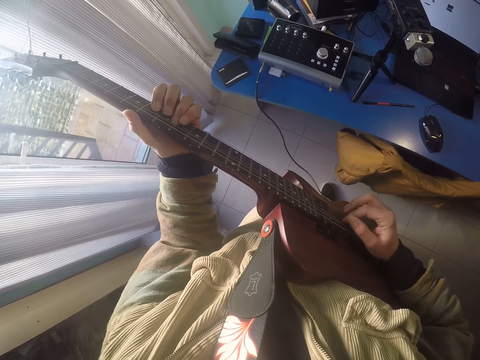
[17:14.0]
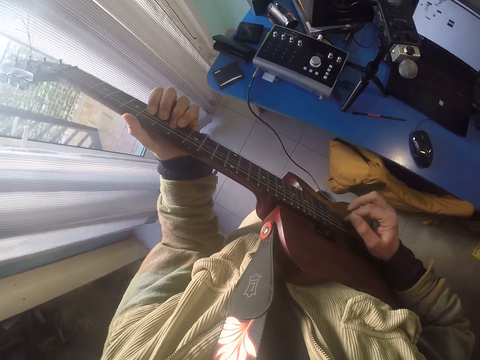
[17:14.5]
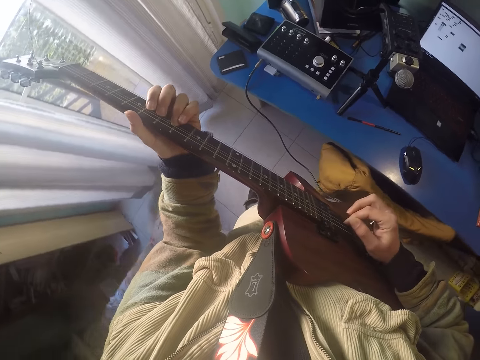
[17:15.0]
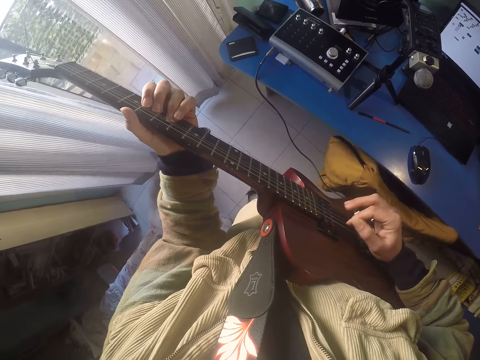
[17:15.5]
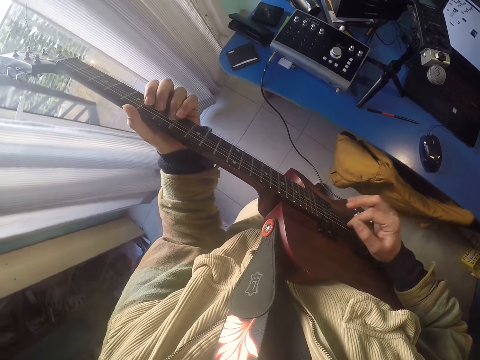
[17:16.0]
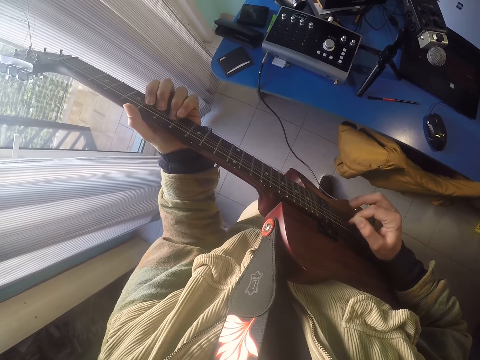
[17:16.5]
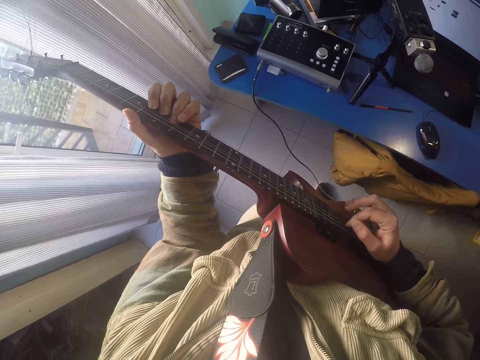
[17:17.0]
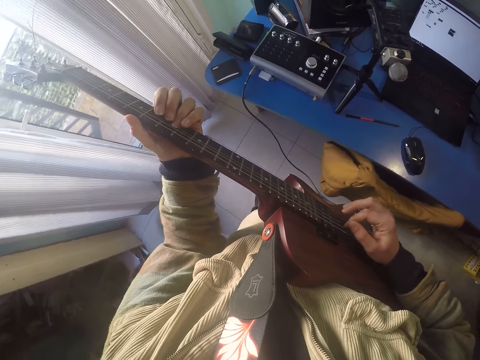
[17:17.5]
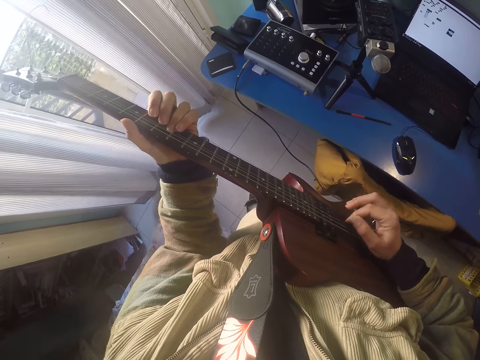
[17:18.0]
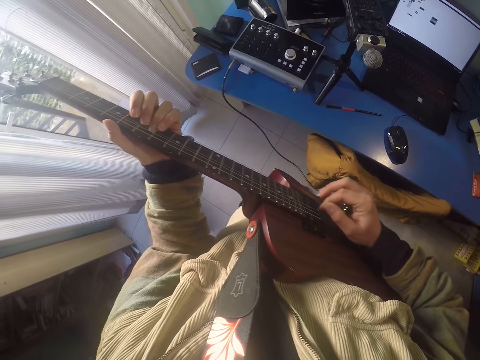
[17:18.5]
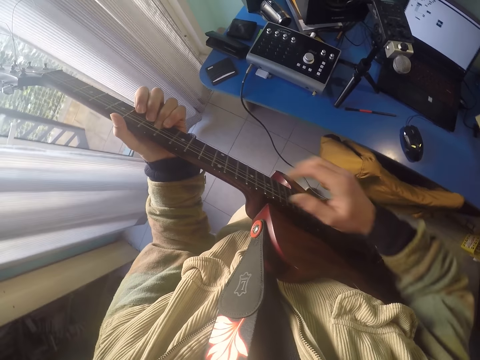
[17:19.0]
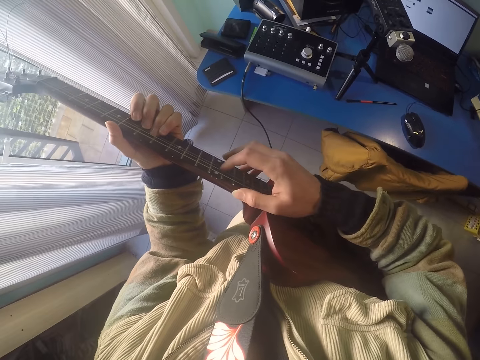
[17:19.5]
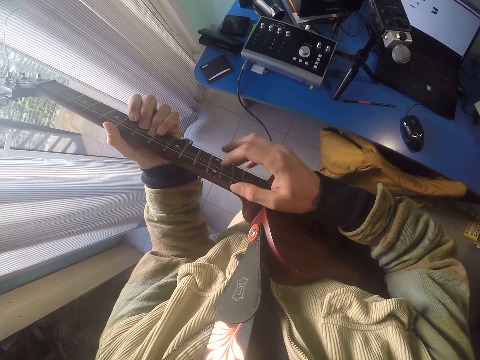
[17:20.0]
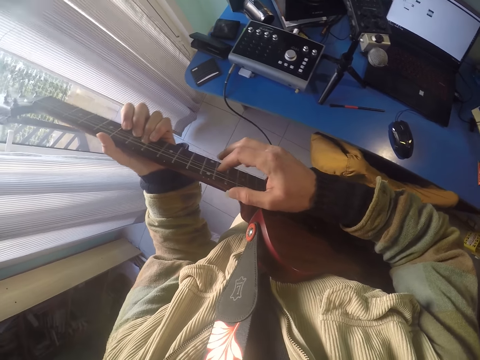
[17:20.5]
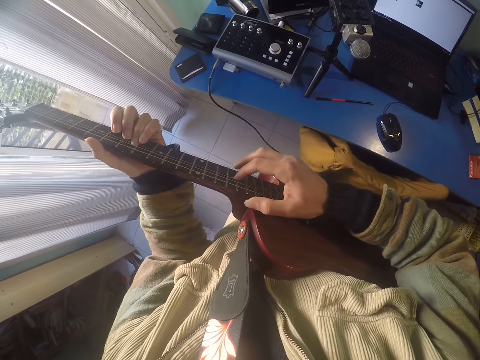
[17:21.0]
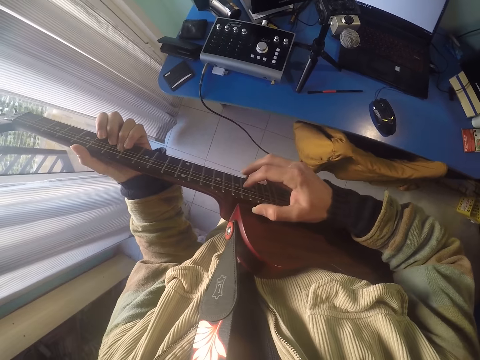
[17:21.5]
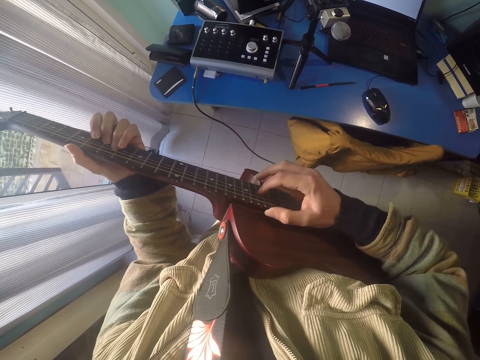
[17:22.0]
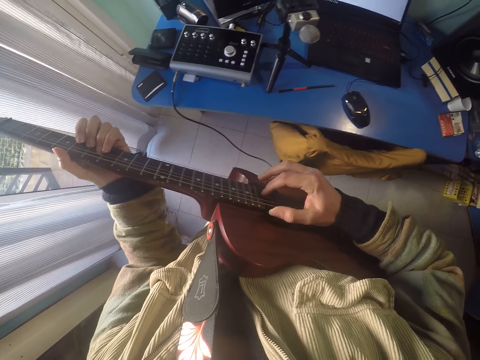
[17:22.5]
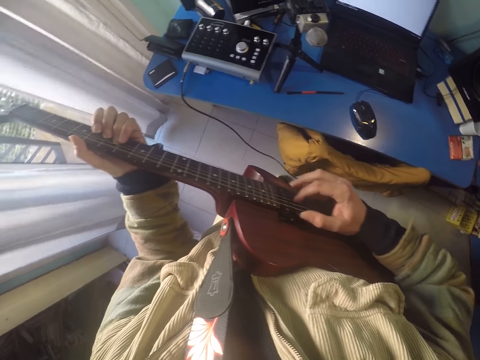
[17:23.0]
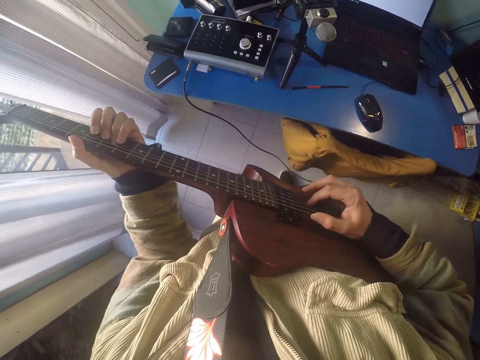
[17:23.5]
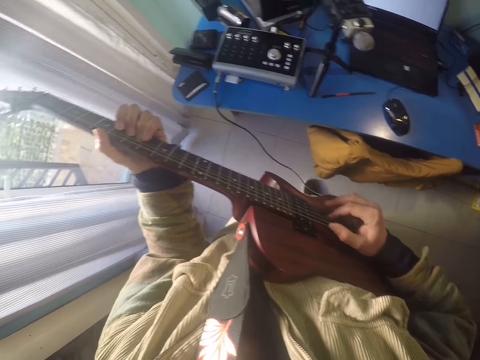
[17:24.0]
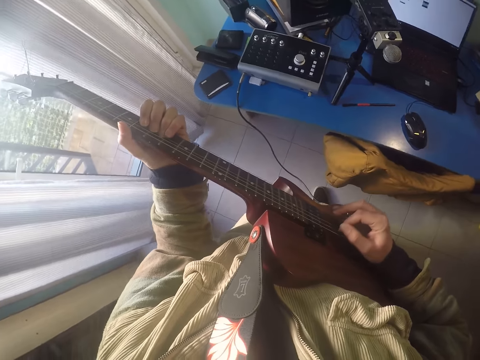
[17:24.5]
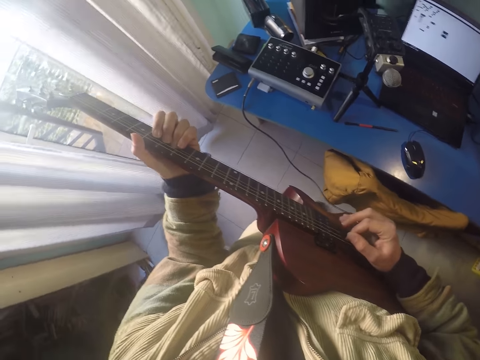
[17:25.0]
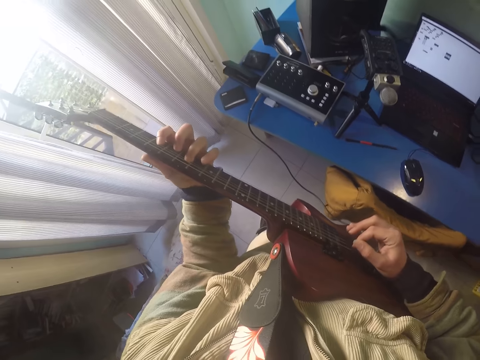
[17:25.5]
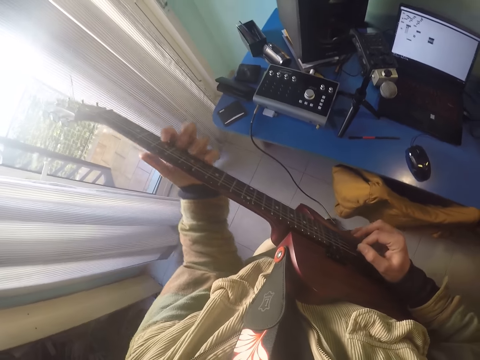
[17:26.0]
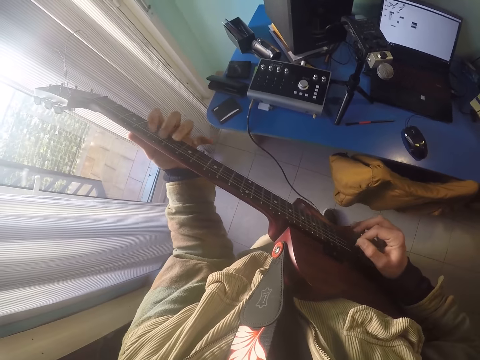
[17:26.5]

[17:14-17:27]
The camera wearer taps on the guitar string.

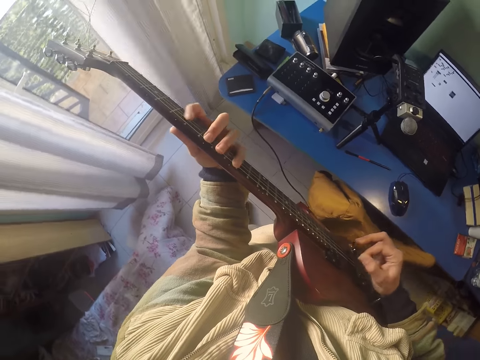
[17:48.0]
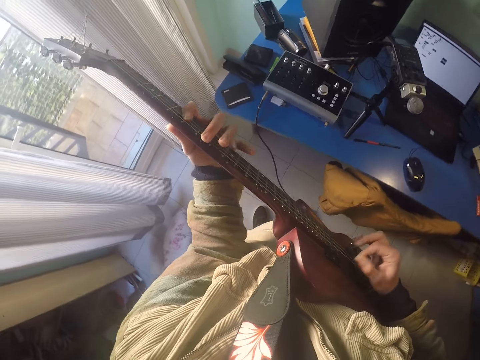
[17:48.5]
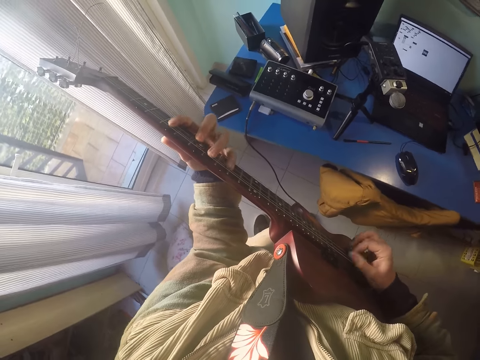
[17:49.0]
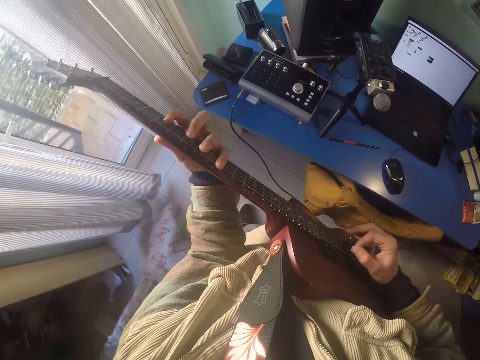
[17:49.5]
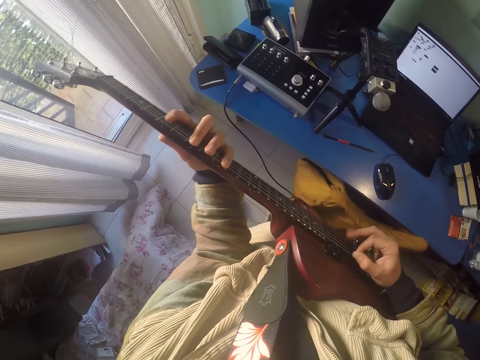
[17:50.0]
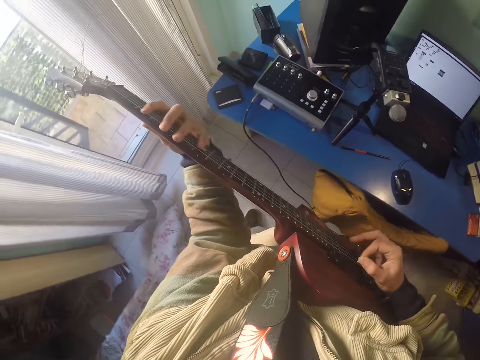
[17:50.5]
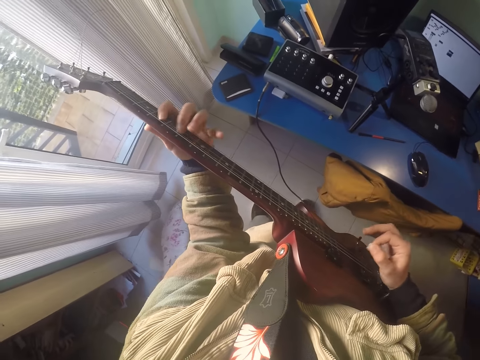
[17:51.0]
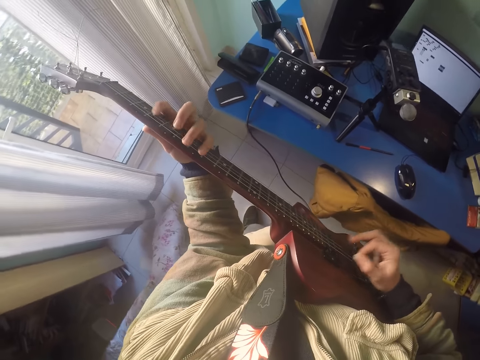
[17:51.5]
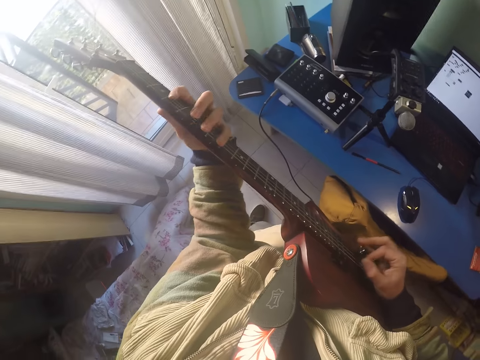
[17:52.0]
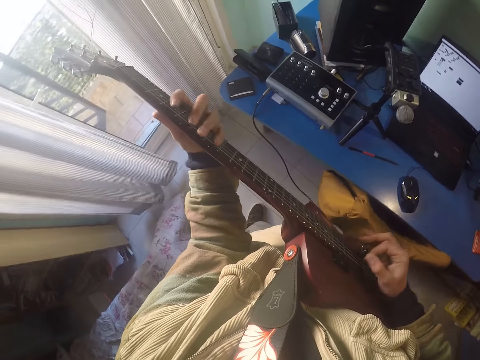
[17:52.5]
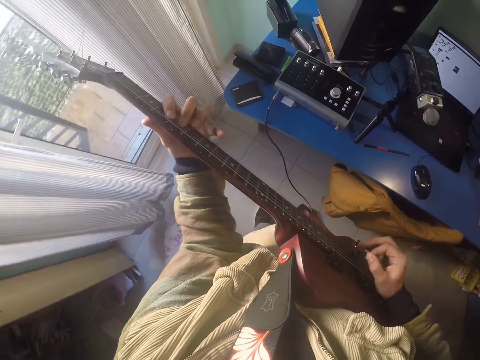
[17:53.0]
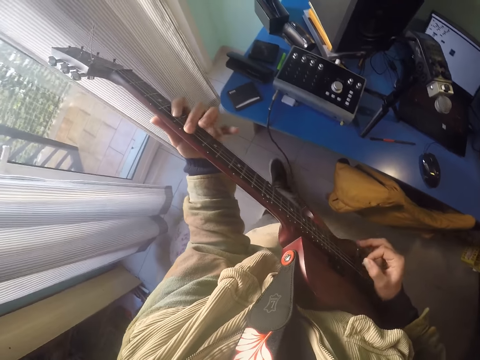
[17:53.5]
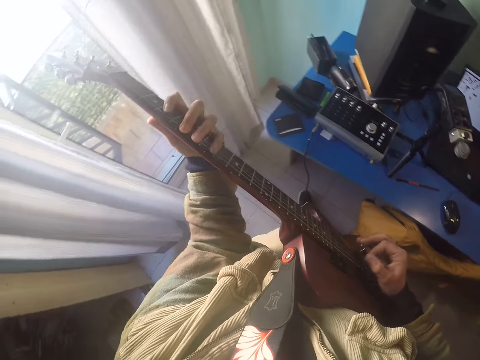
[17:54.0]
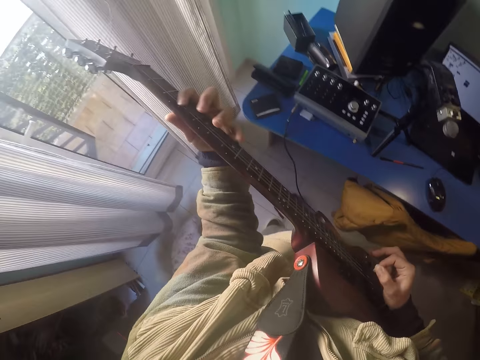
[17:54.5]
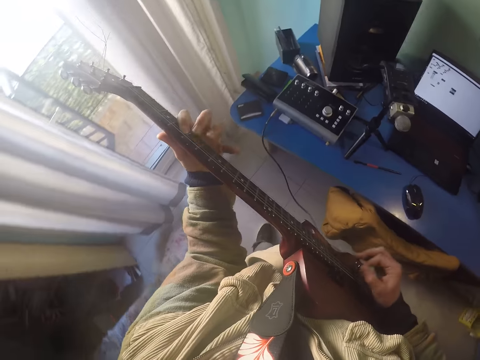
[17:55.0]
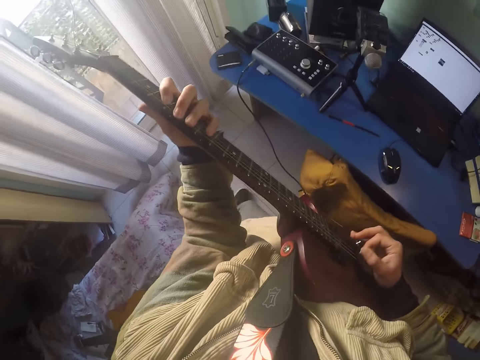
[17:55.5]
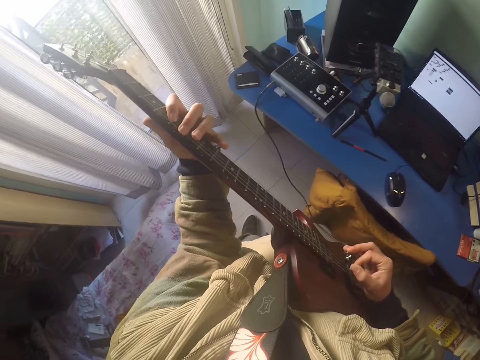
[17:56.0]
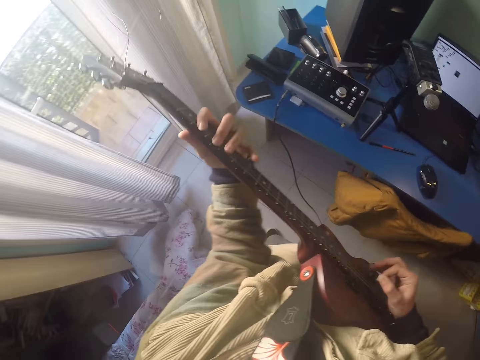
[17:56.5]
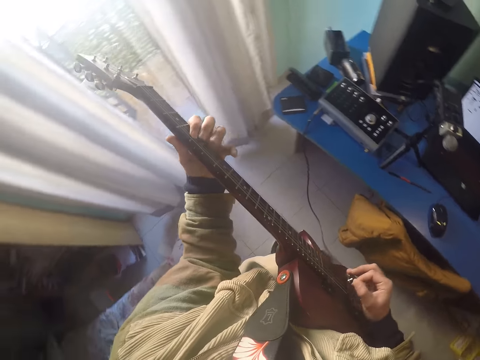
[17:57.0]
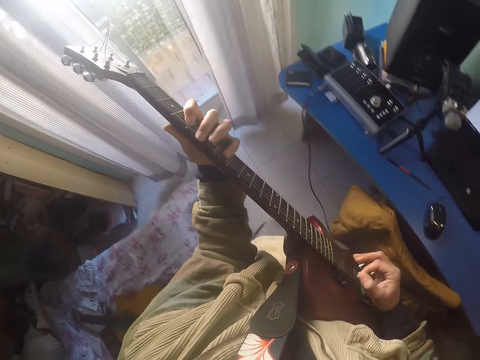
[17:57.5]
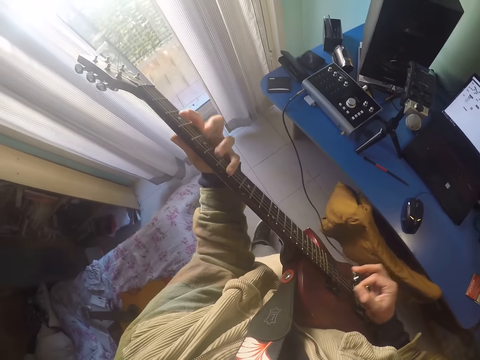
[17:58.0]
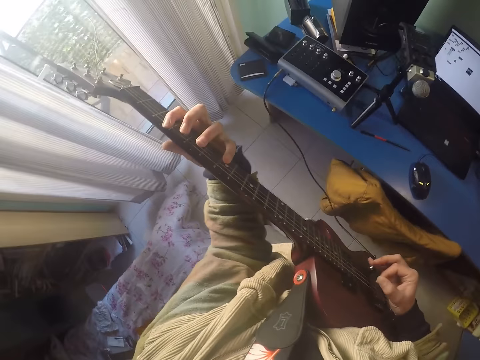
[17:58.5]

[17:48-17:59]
The camera wearer plays guitar. They move around.

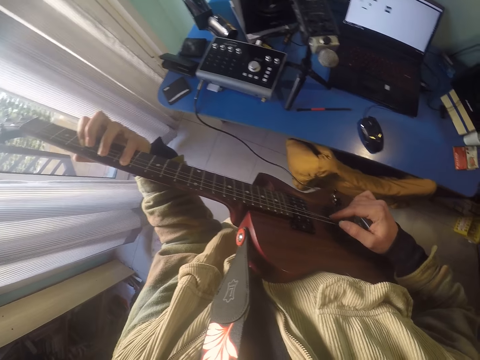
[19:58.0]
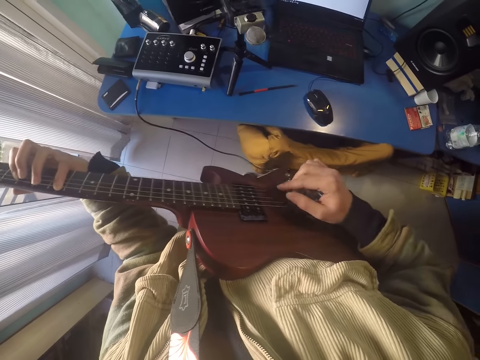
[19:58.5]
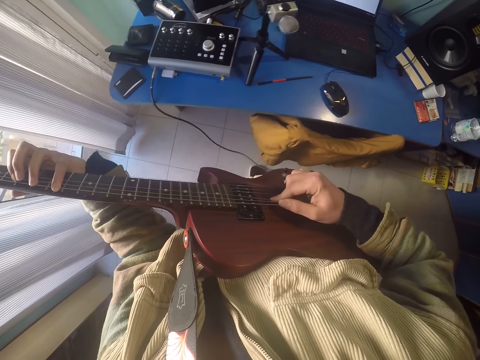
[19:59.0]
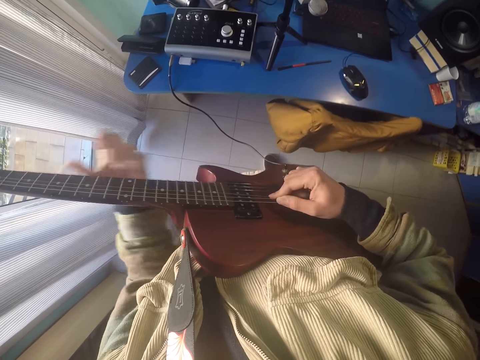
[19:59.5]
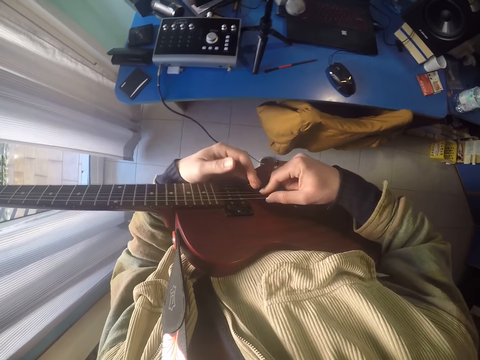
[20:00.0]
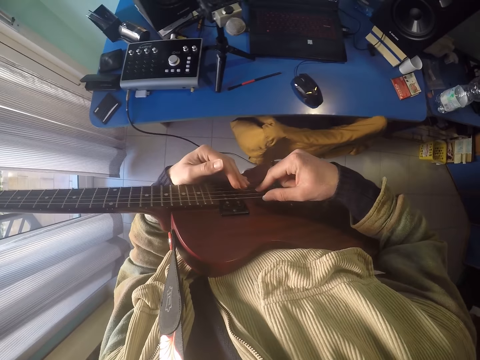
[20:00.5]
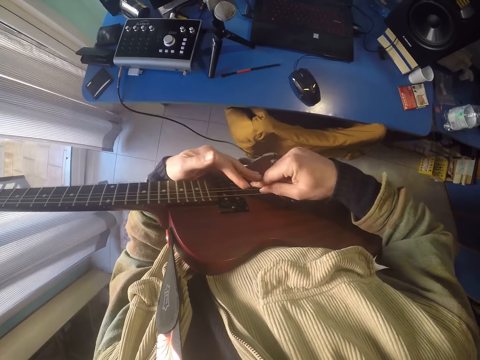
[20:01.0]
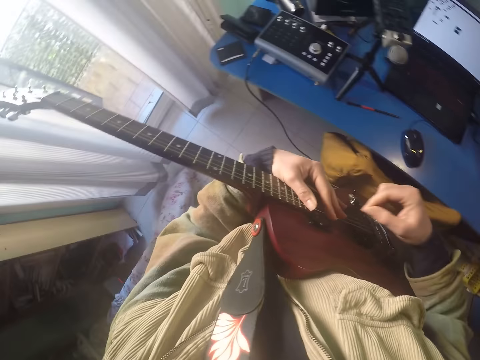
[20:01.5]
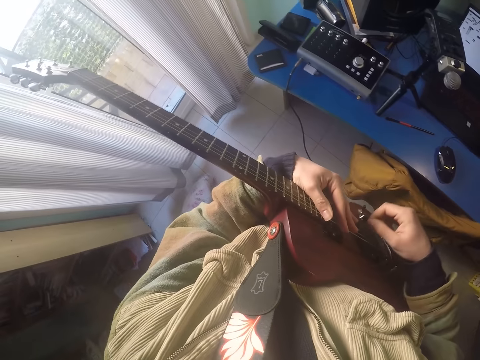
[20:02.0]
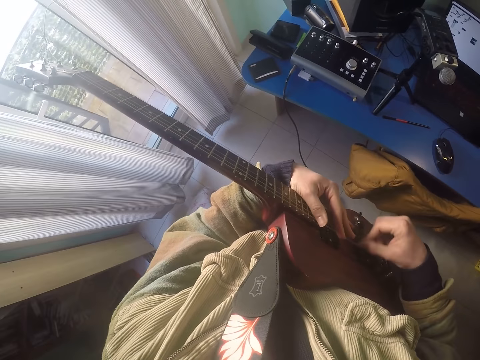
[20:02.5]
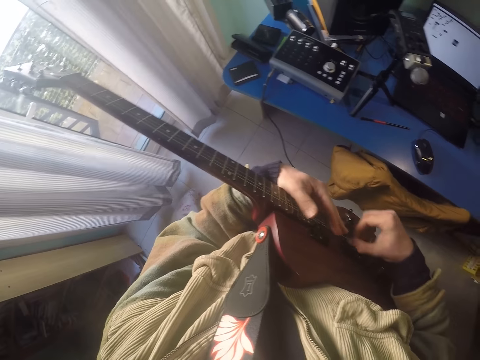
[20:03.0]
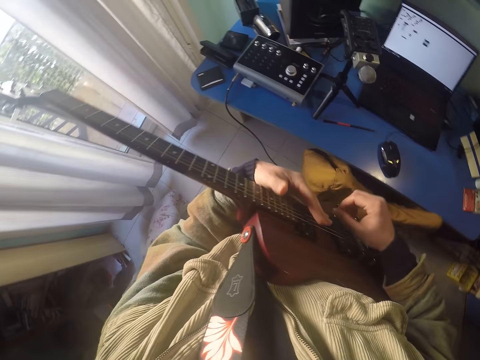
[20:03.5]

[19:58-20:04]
The camera wearer presses the guitar.
